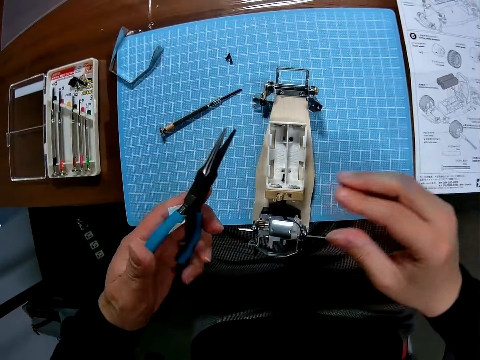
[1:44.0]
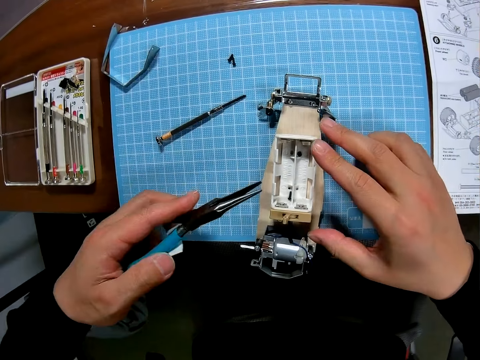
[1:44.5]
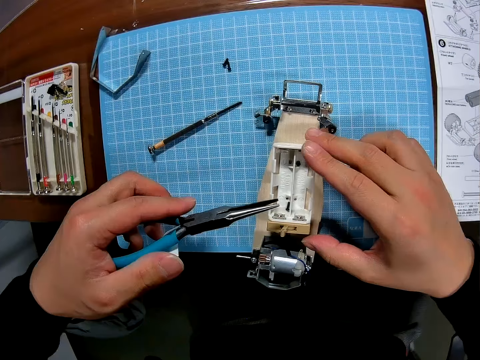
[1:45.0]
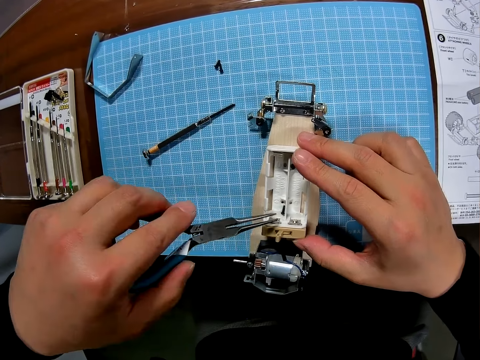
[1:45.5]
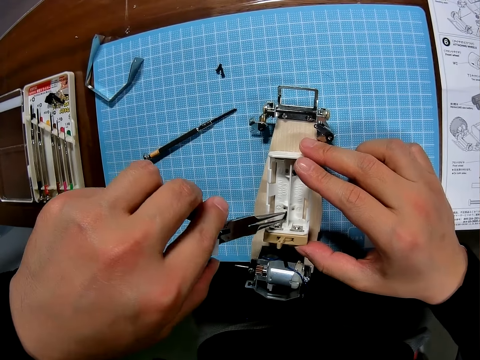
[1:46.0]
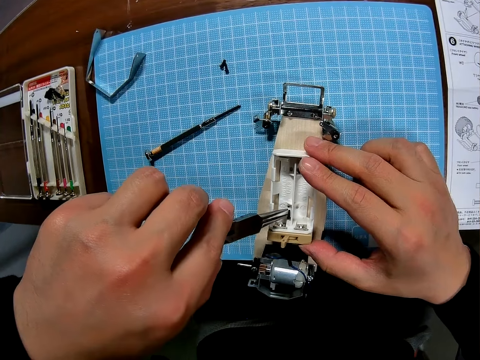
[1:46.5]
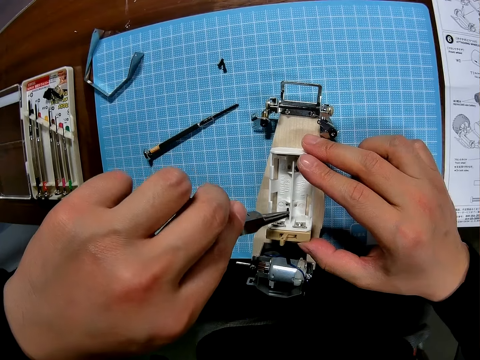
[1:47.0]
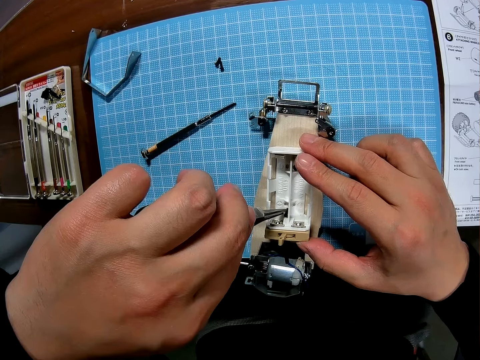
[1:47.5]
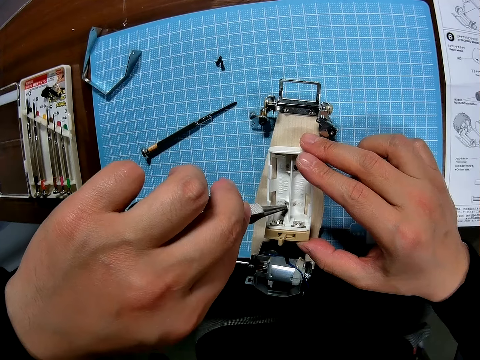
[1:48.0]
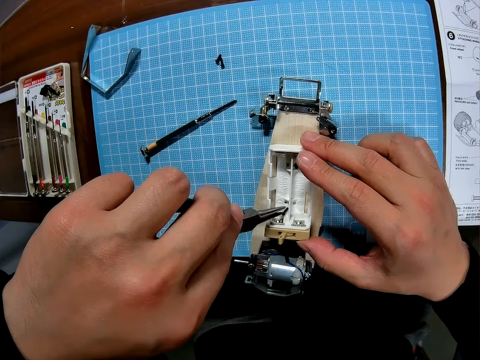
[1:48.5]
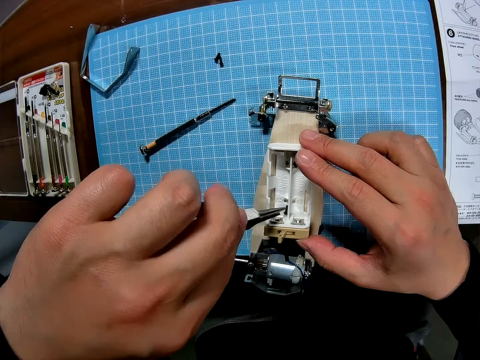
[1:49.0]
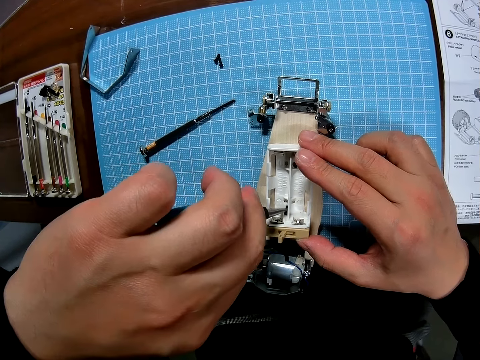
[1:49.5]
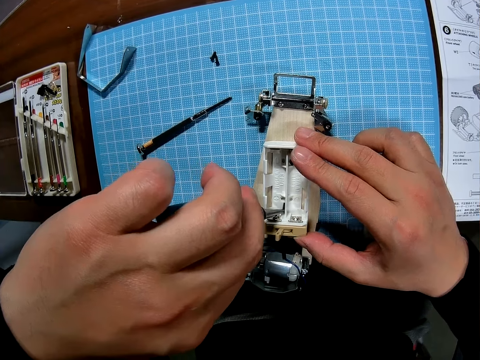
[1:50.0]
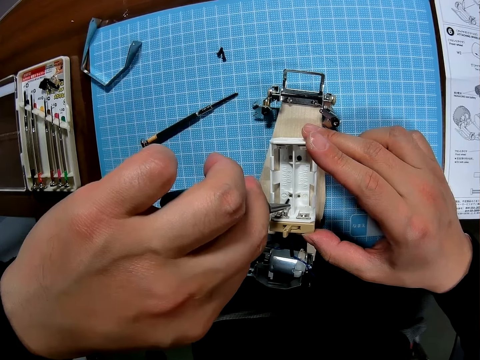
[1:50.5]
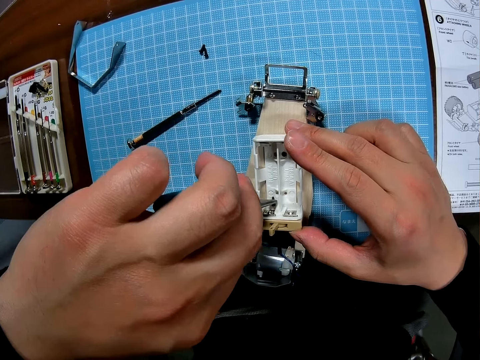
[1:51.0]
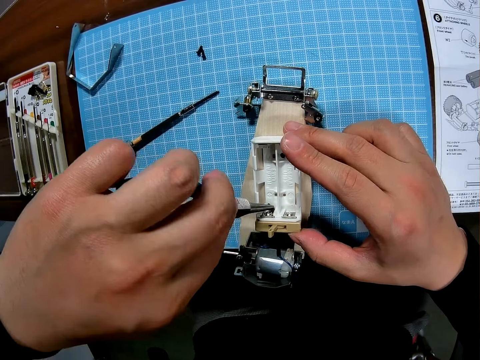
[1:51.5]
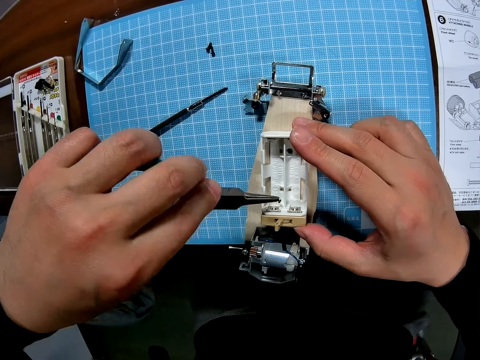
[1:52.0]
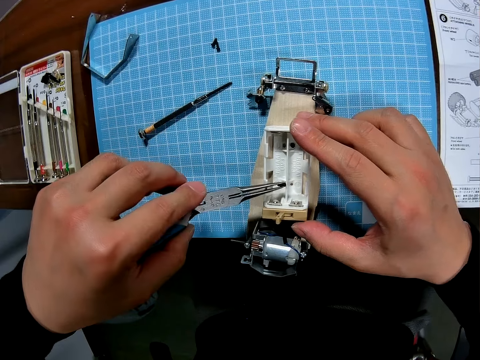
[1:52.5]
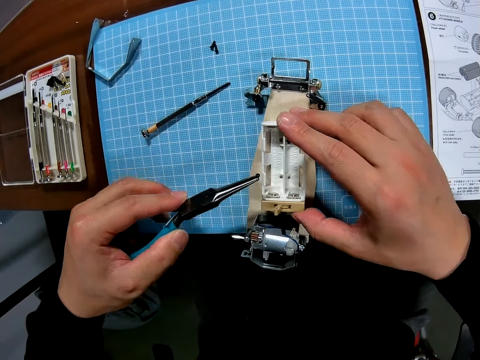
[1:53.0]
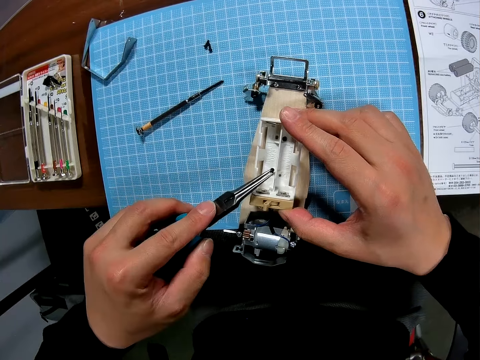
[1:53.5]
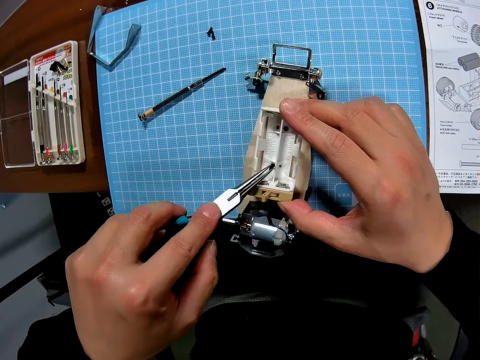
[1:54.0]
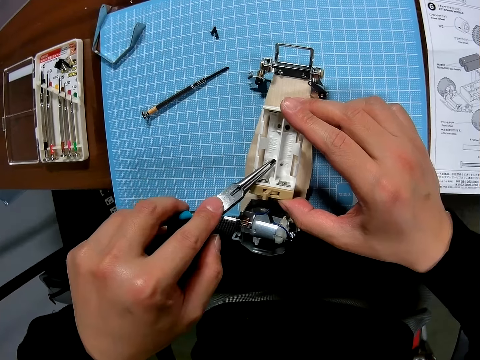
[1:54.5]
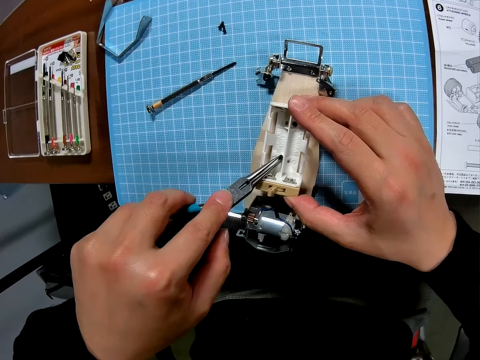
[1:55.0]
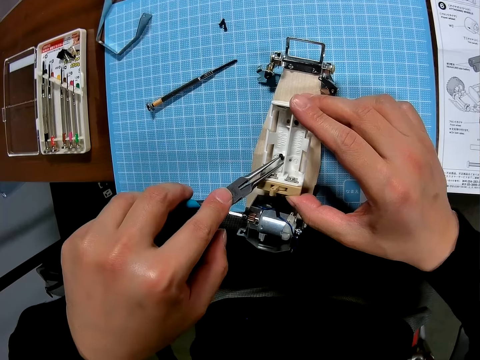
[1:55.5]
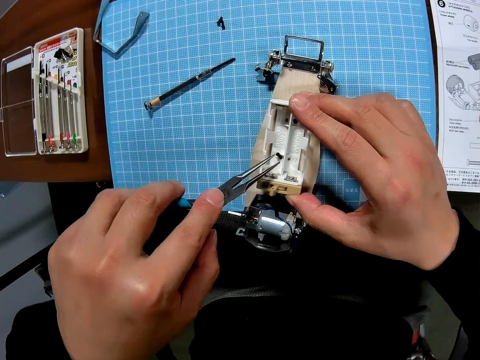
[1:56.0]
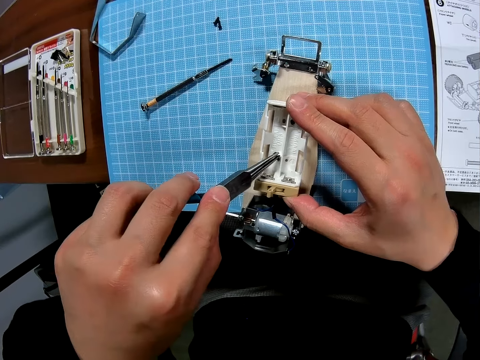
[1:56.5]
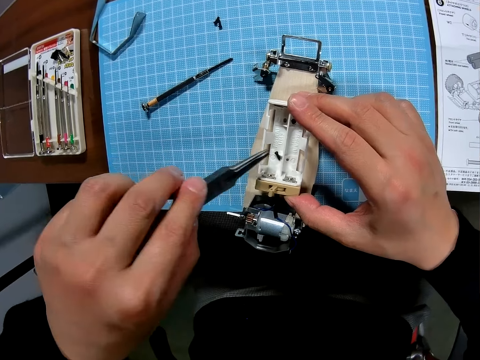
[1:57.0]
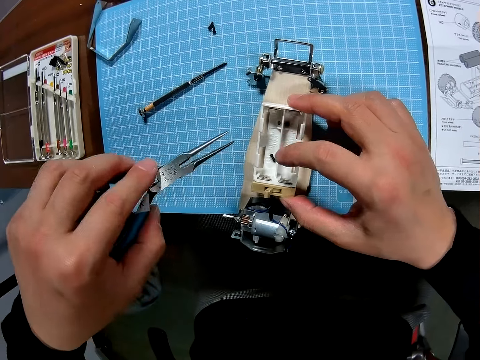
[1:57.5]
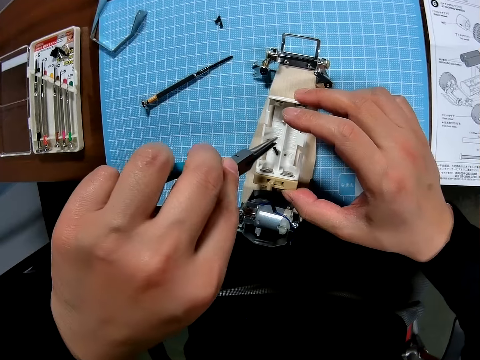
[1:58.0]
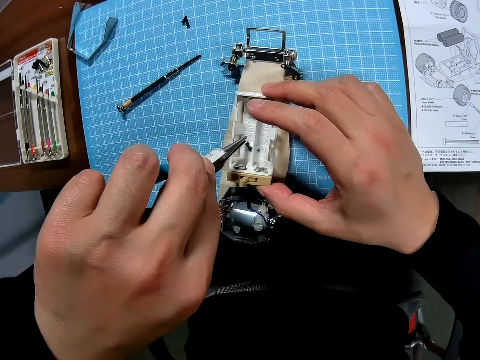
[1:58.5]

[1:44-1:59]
The camera wearer takes the bolt or screw from the toy with the plier. They hold the screw with the pliers. They place the bolt in a spot on the toy with the plier.

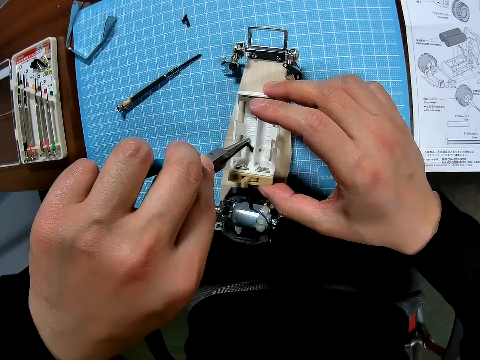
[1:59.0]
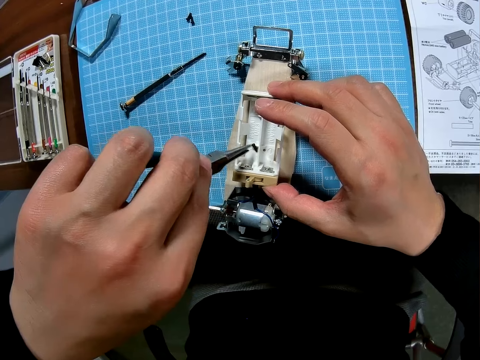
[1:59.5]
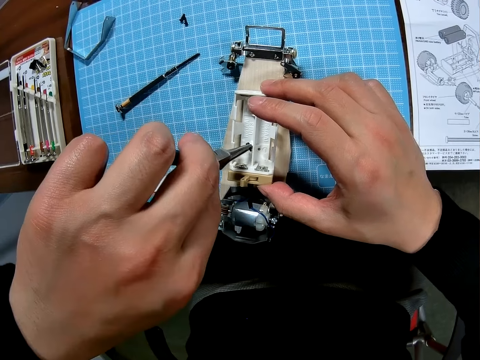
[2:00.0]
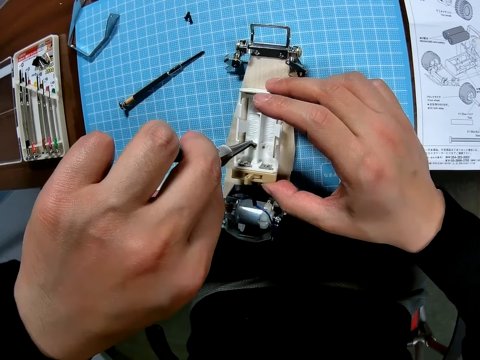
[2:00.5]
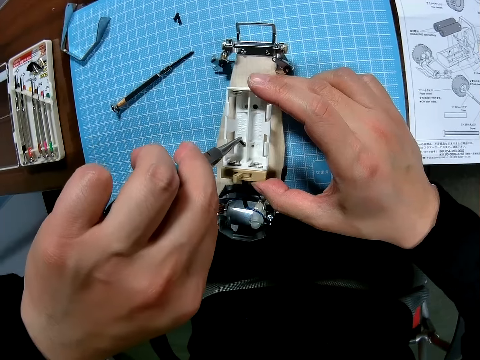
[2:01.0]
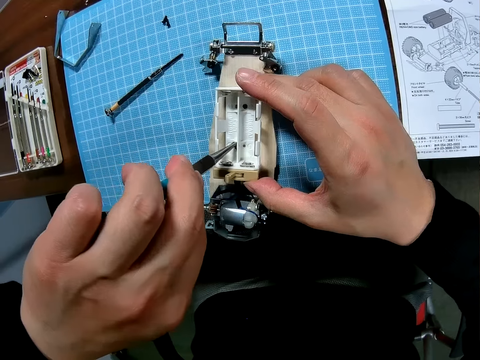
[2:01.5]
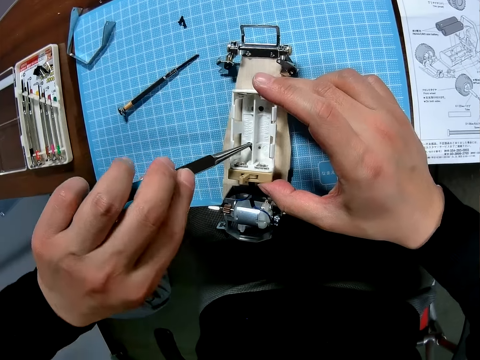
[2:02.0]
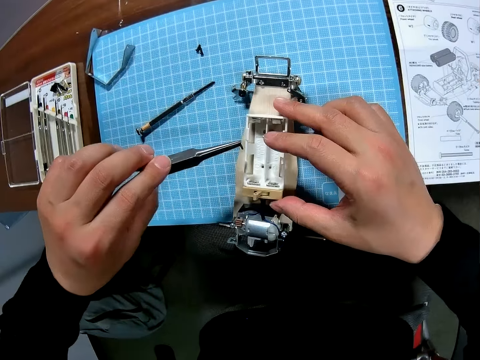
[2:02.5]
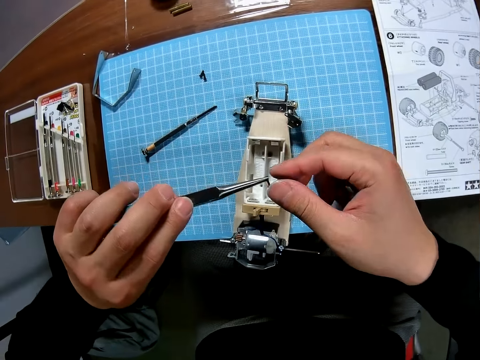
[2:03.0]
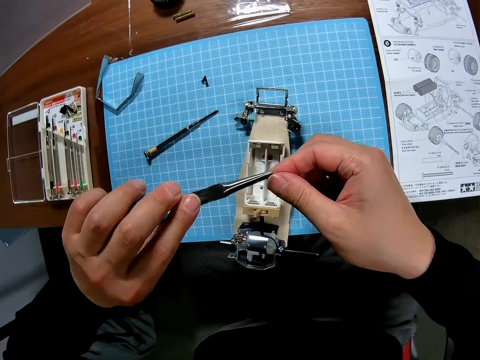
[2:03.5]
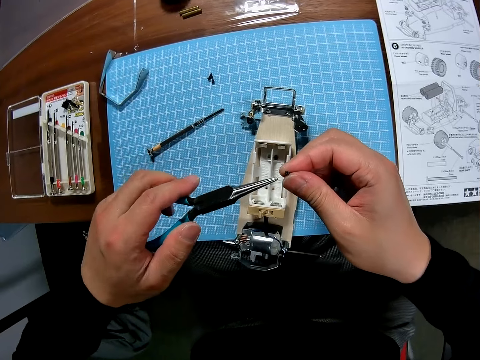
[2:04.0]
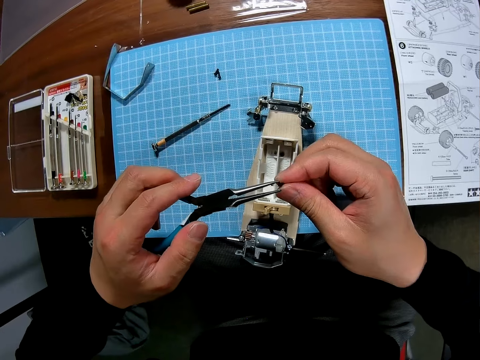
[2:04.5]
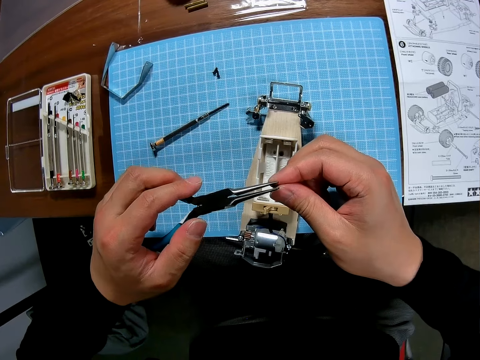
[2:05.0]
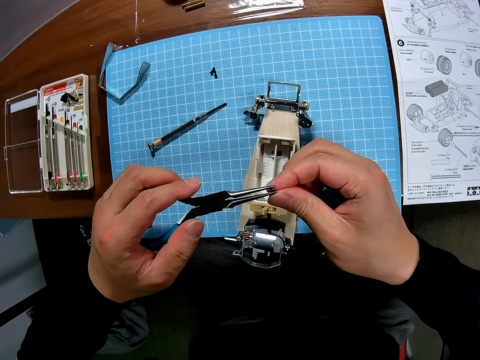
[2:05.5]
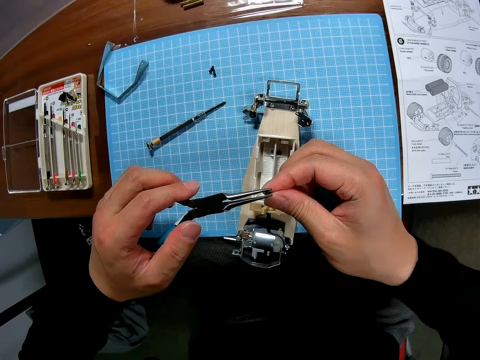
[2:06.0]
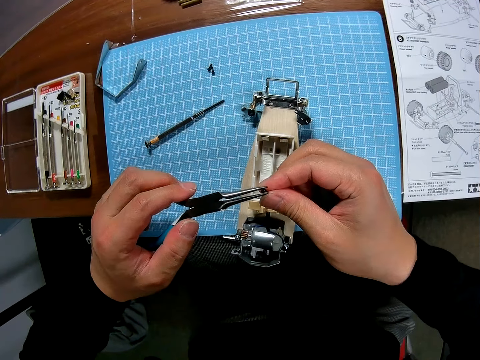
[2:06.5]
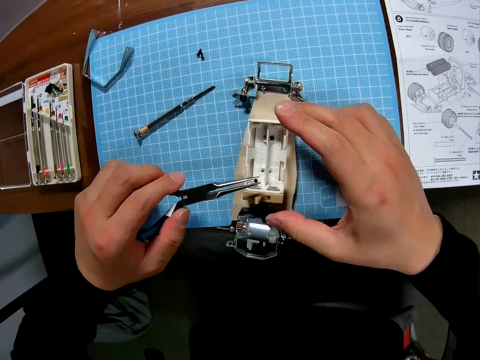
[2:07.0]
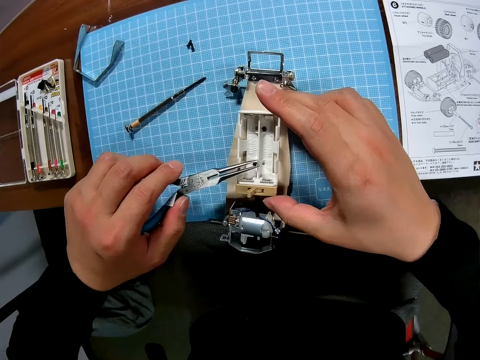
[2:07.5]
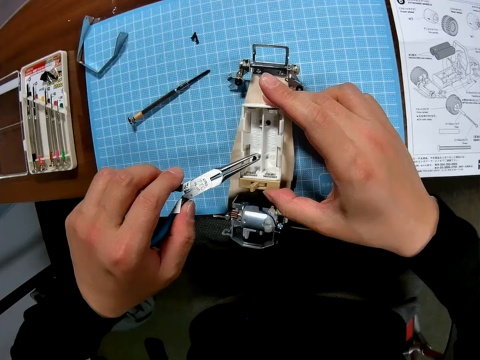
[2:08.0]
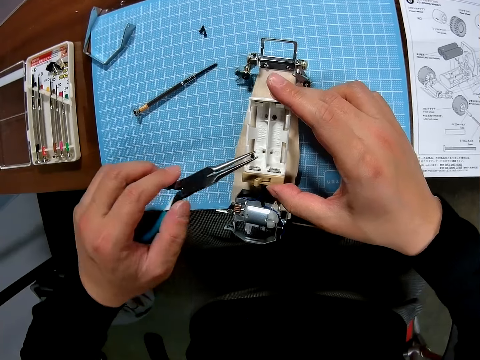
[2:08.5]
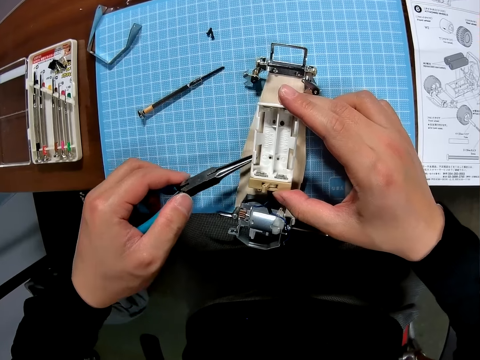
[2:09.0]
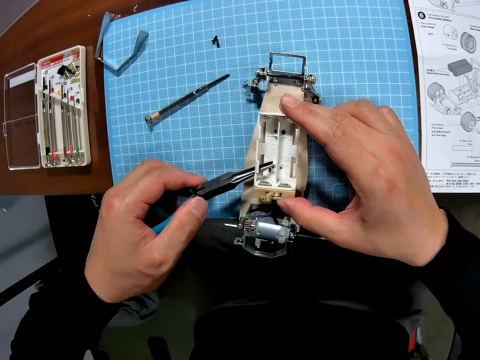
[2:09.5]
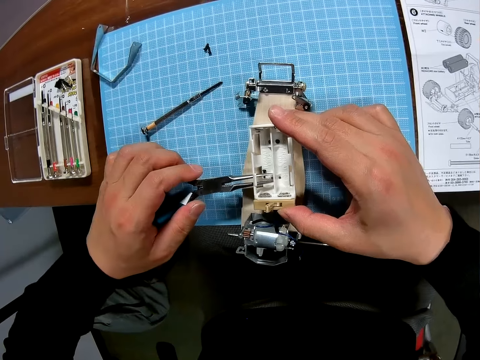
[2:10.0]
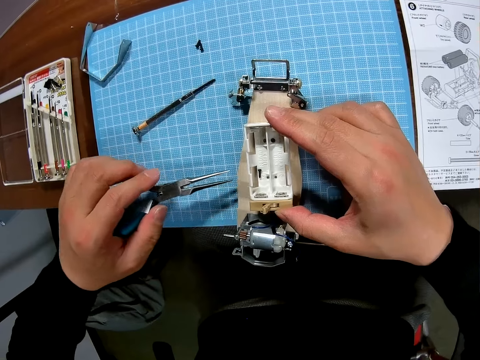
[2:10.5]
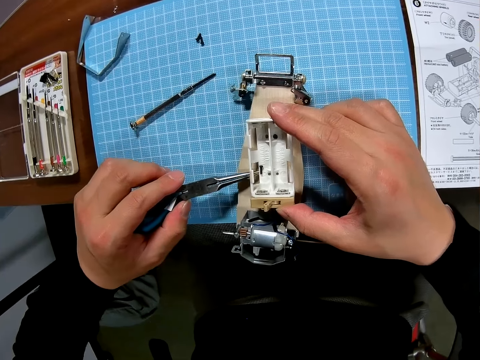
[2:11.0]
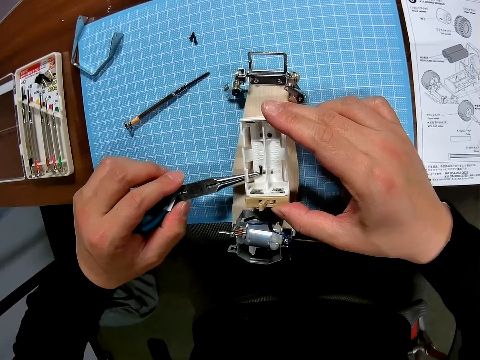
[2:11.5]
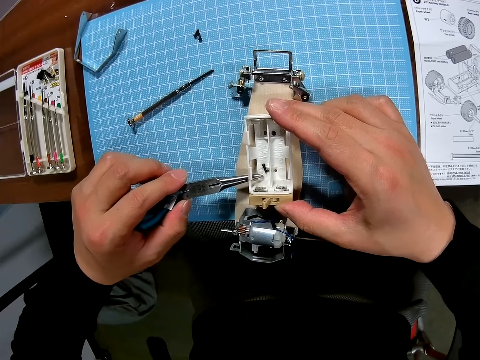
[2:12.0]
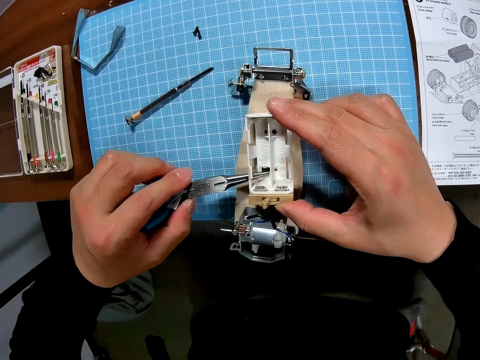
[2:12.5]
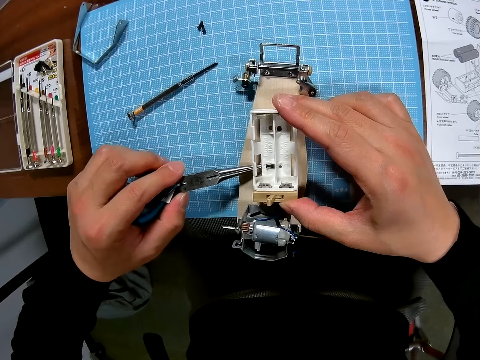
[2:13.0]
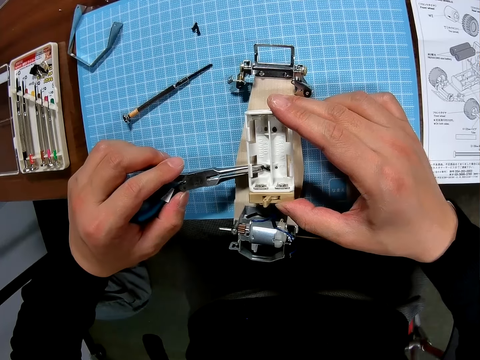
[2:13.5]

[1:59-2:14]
The camera wearer adjusts the bolt placement on the pliers with his right hand. He holds a screw with his hands. He holds the screw with the pliers.
